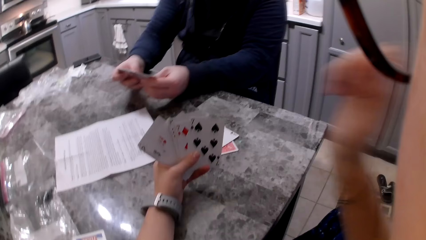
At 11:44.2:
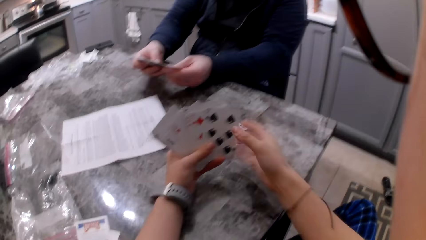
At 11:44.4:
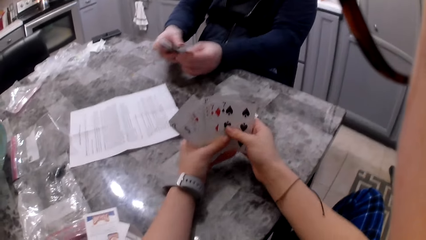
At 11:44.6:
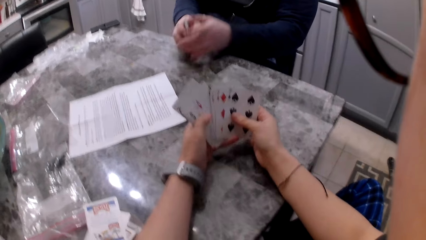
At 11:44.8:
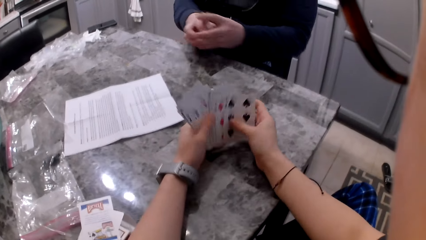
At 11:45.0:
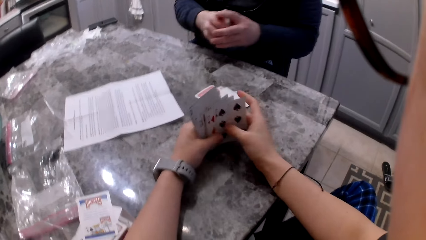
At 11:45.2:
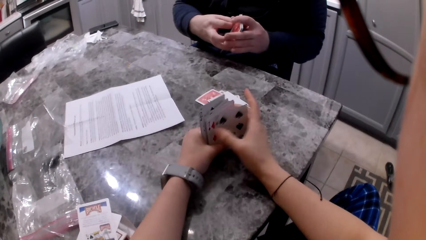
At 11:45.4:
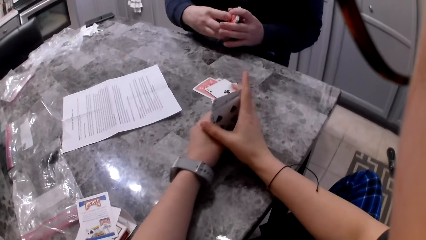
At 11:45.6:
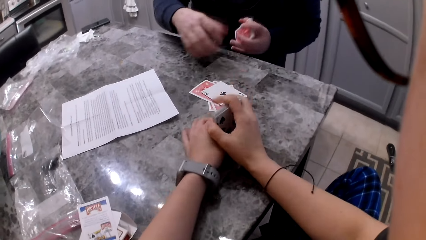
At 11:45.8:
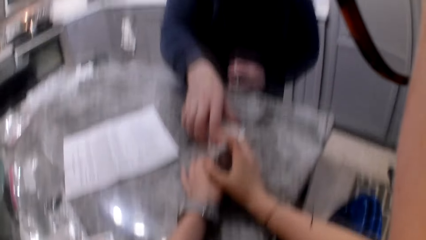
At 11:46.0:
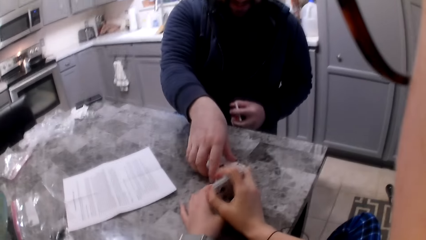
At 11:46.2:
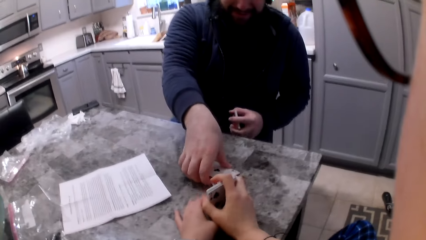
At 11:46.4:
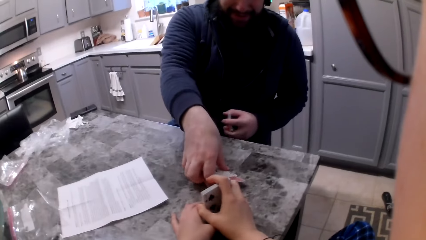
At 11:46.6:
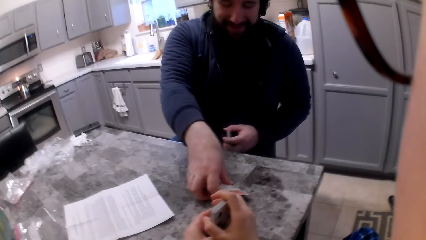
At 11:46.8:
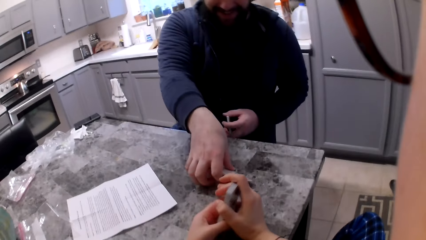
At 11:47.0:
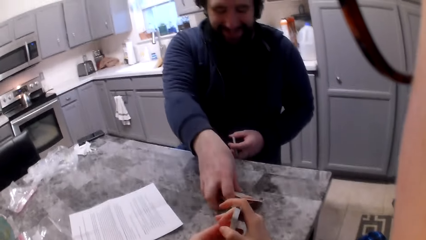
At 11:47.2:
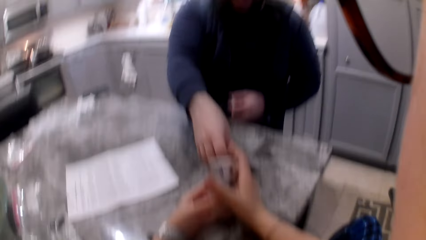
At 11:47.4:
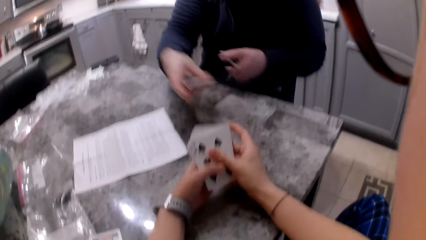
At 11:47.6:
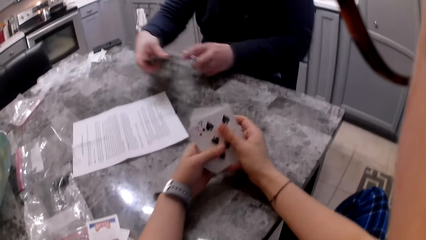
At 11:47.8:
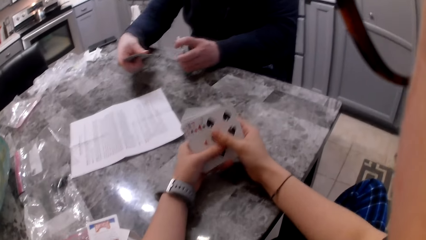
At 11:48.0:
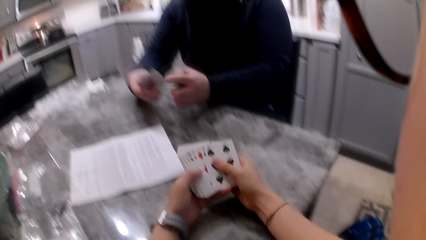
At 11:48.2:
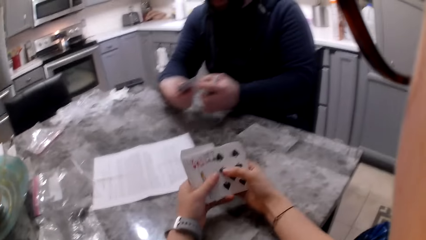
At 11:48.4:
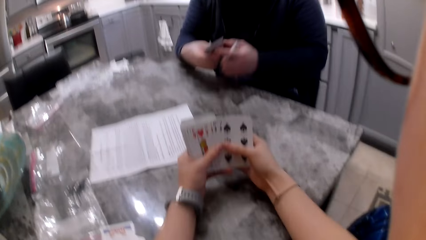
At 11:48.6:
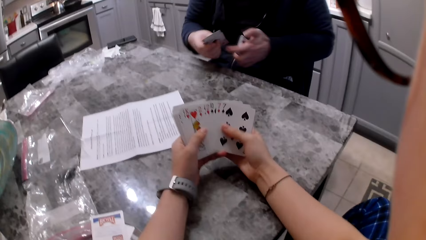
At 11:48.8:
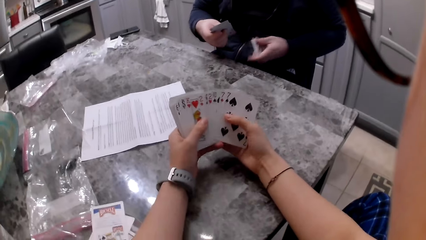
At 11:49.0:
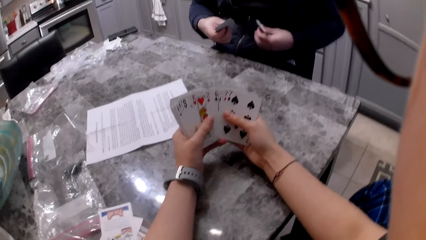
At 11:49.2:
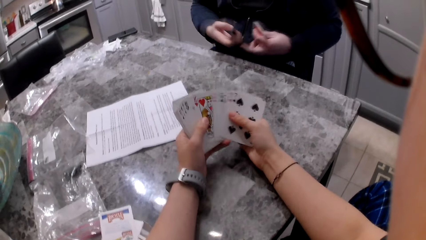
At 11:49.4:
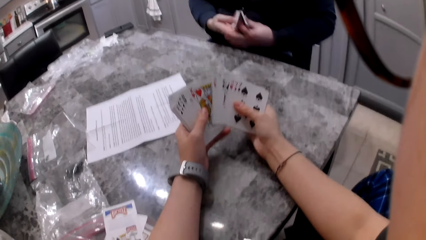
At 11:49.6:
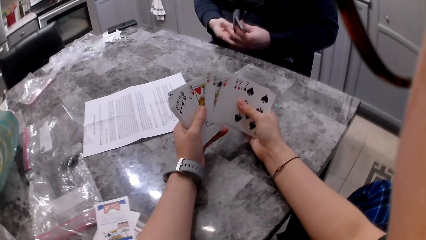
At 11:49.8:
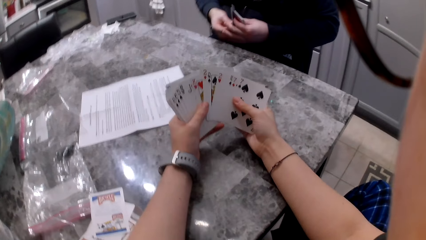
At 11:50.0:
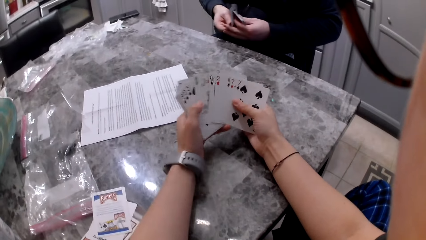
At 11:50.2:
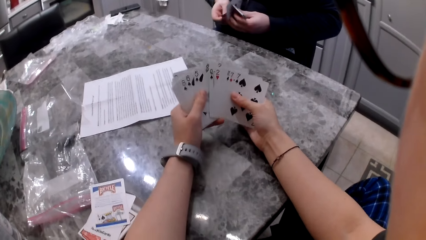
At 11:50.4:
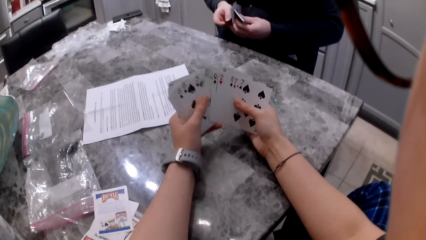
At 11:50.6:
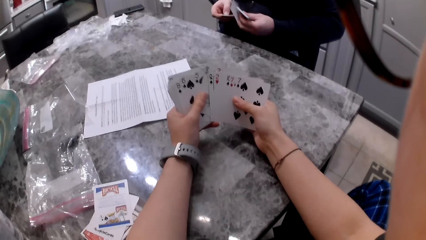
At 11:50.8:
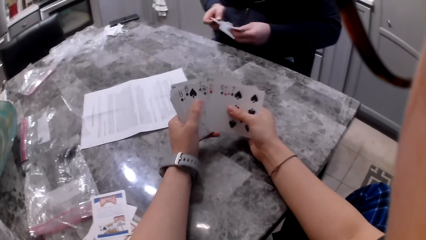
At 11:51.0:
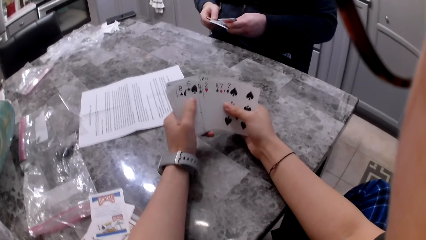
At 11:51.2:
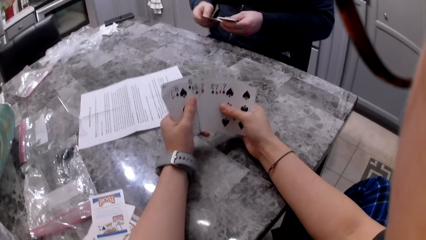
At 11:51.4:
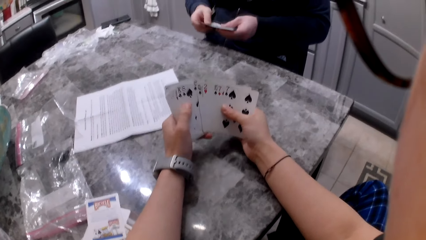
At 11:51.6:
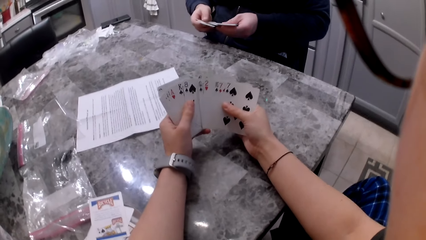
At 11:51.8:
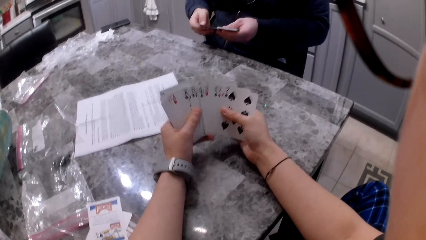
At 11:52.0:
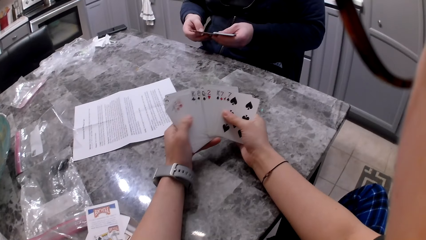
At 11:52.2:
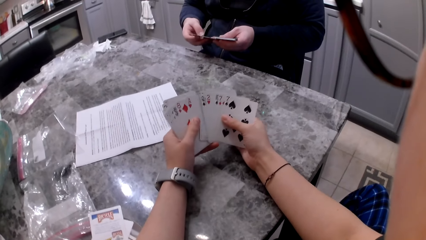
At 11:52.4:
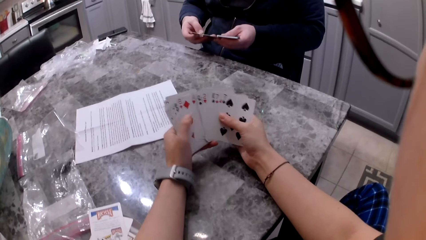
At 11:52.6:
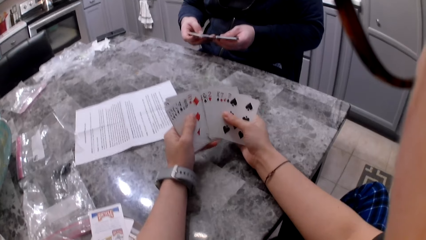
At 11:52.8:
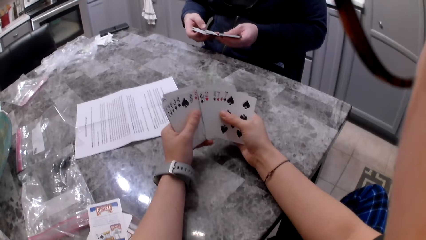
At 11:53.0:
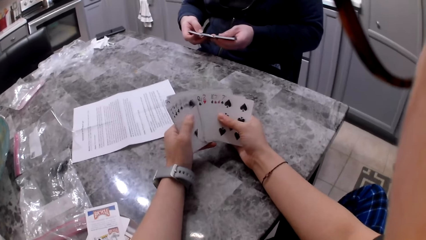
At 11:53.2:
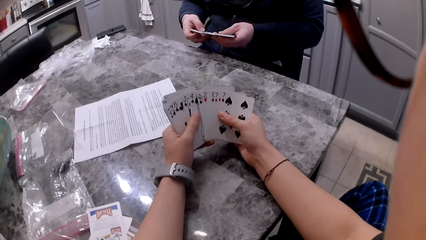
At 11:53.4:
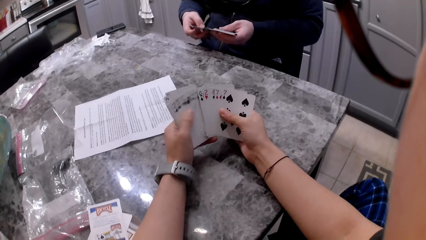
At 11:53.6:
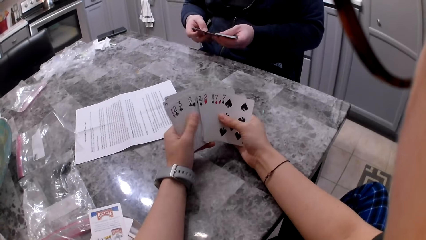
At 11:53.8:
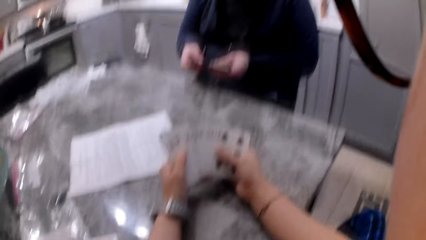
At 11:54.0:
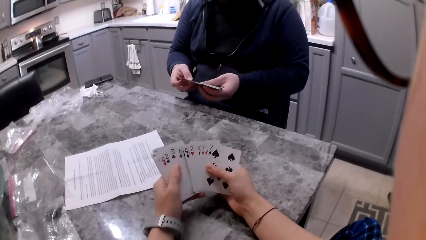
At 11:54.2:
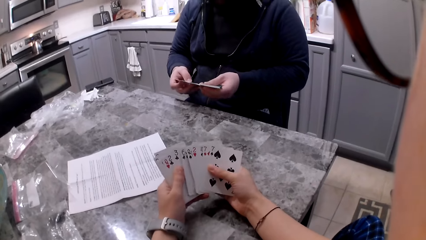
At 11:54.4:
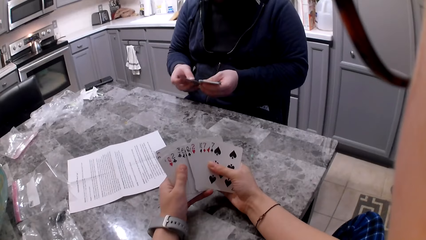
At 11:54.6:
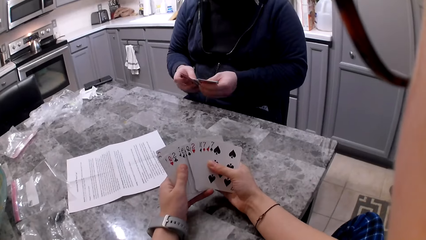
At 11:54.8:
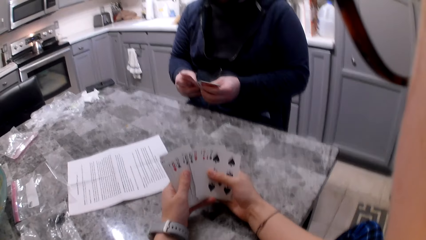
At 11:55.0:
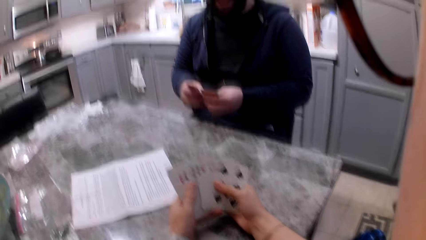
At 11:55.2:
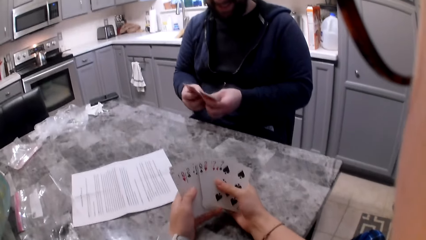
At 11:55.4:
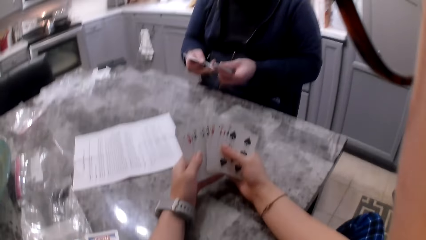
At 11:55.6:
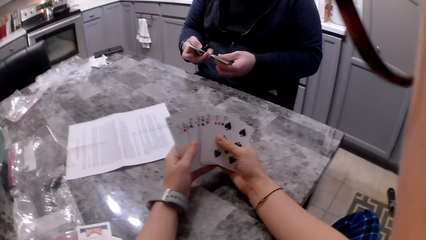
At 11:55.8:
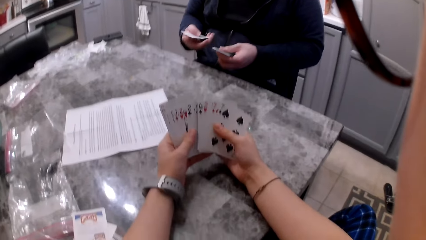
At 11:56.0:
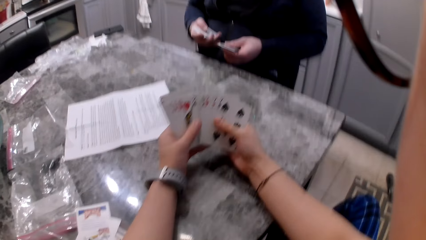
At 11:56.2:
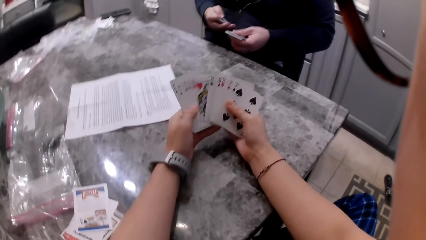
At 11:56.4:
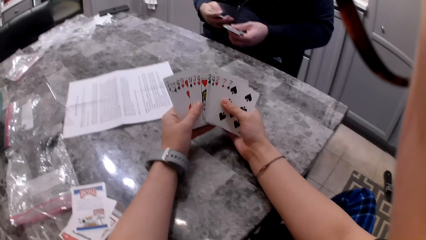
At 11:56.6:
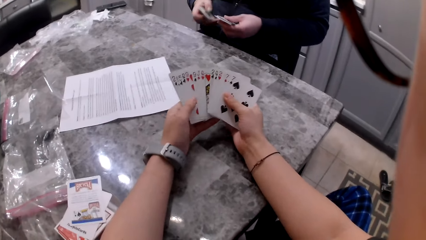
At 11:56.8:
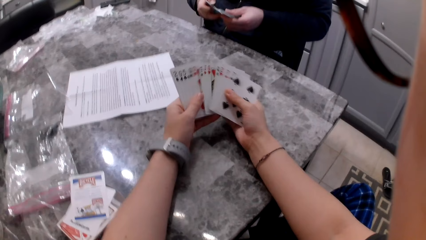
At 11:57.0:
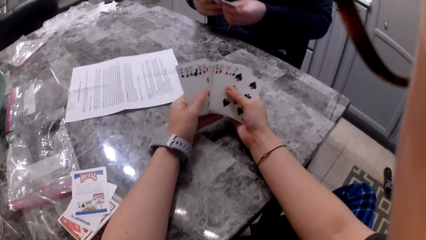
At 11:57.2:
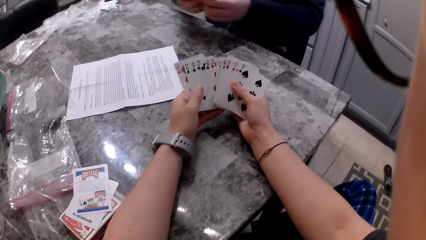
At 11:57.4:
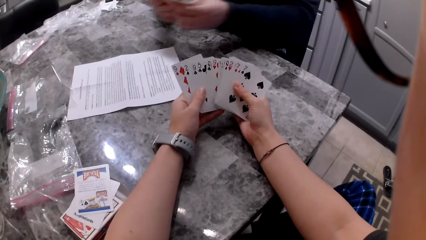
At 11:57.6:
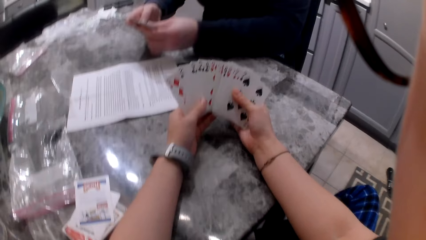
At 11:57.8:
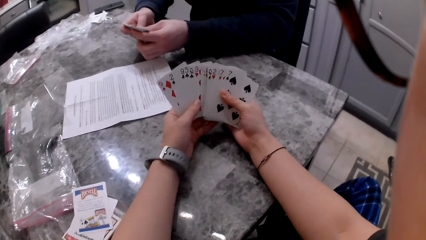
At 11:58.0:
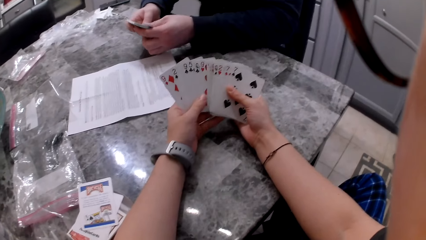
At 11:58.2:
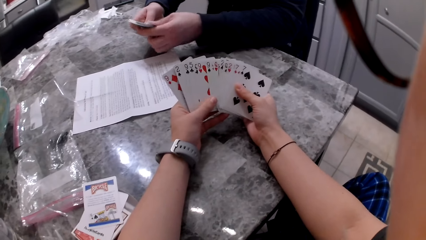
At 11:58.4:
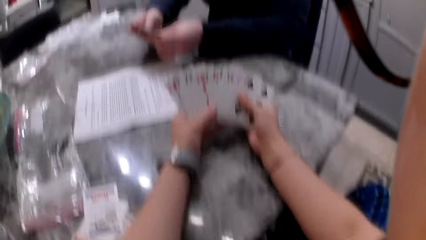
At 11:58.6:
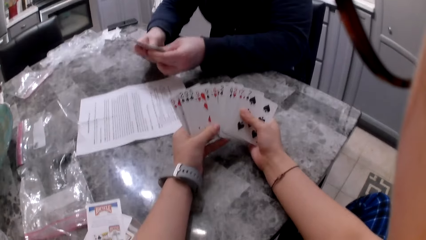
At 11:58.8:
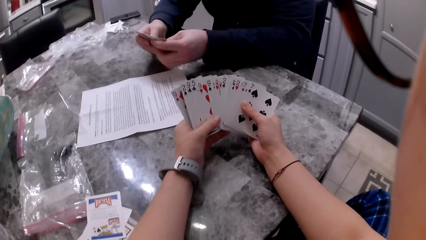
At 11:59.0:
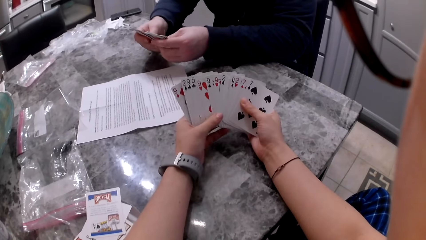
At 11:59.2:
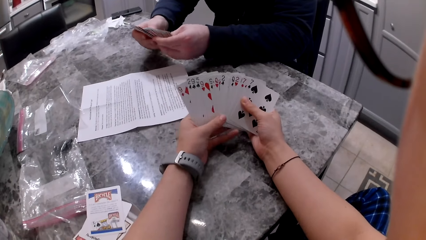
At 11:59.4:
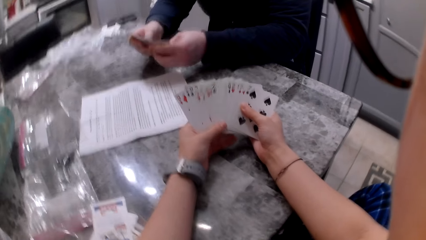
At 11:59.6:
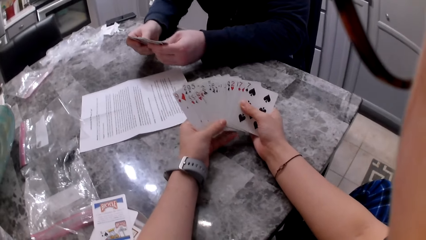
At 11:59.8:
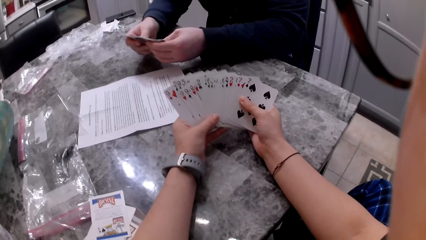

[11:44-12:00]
The camera wearer drops her hand back to the cards. A man aligns cards in his hands. The camera wearer holds her cards with her right hand and aligns cards in her hands. The man picks up the card on the counter with his right hand. The camera wearer shuffles cards in her hands. The man aligns cards in his hands and adds the cards to his cards. The camera wearer shuffles cards in her hands. She shuffles cards in her hands again. The man shuffles his cards.
